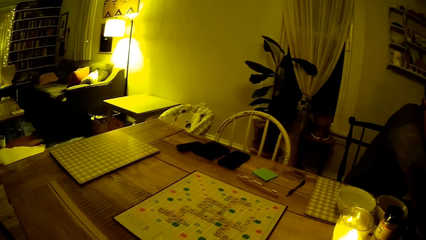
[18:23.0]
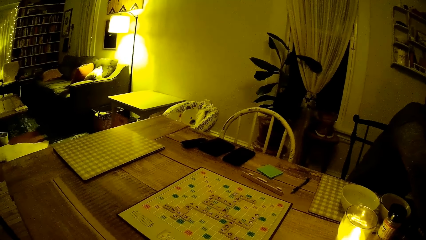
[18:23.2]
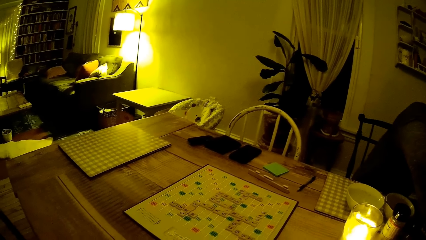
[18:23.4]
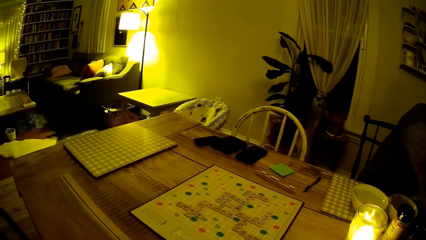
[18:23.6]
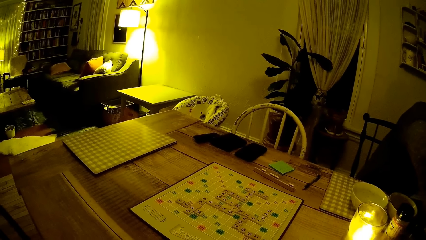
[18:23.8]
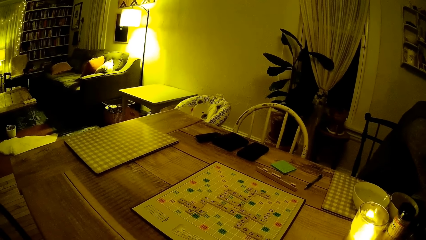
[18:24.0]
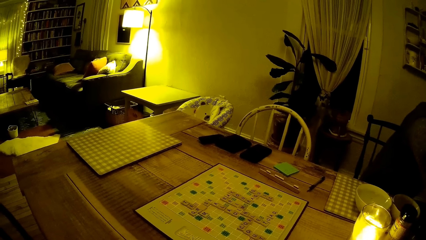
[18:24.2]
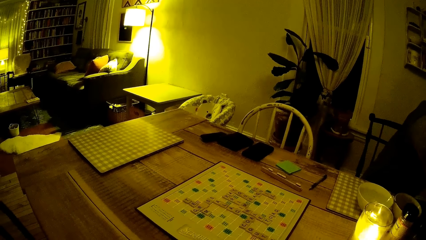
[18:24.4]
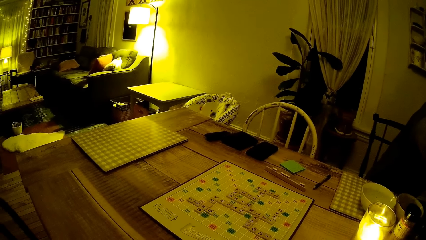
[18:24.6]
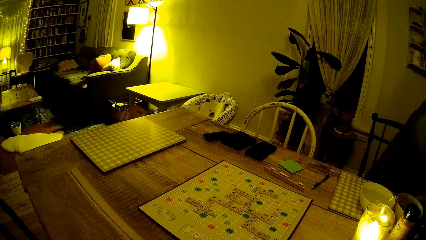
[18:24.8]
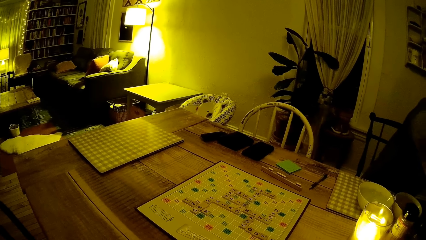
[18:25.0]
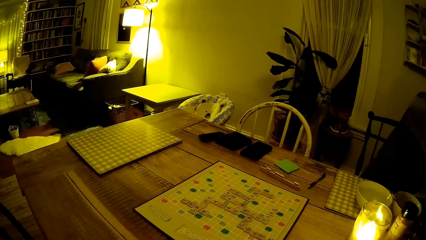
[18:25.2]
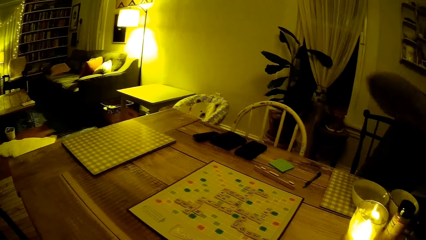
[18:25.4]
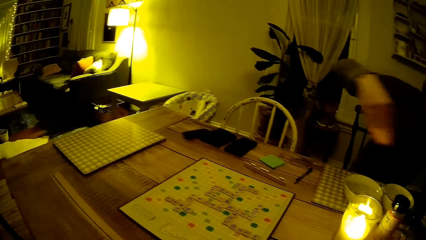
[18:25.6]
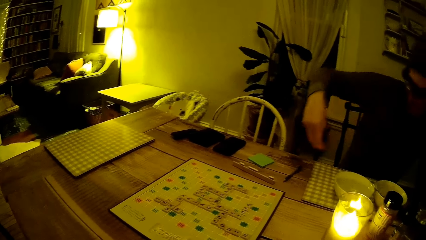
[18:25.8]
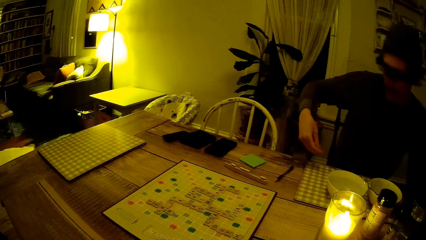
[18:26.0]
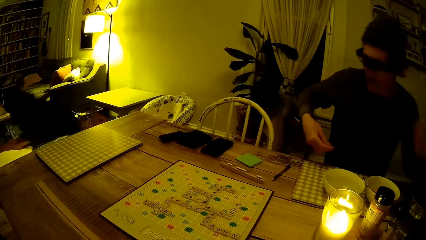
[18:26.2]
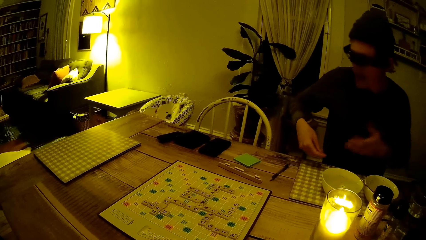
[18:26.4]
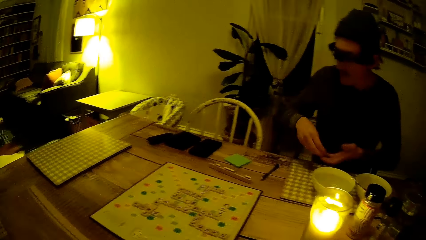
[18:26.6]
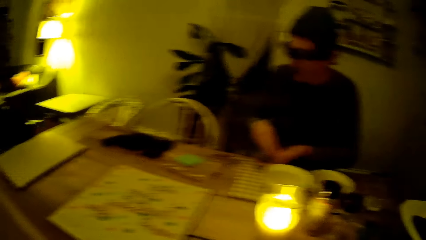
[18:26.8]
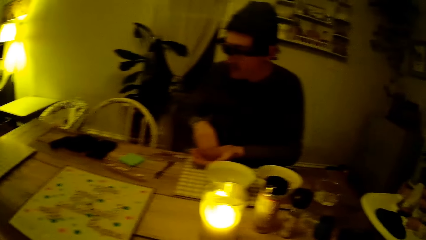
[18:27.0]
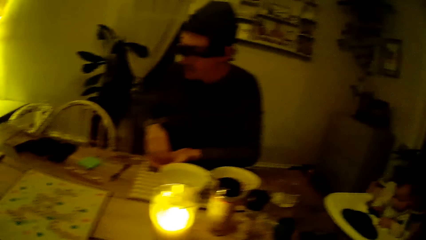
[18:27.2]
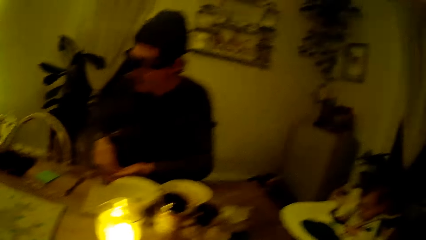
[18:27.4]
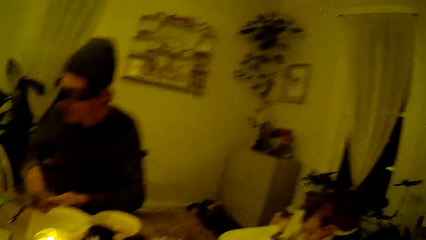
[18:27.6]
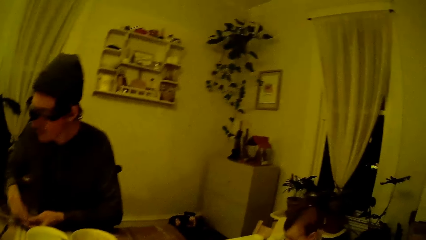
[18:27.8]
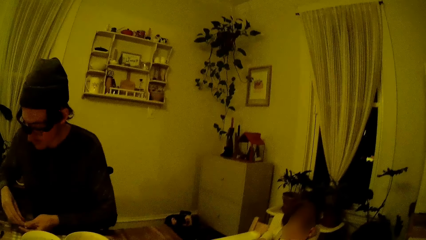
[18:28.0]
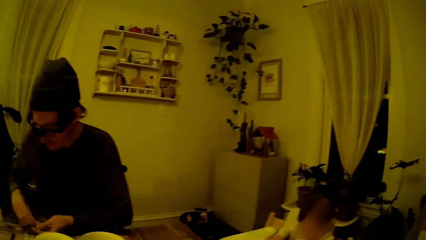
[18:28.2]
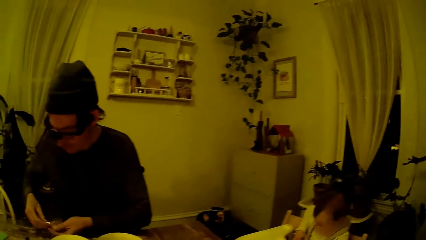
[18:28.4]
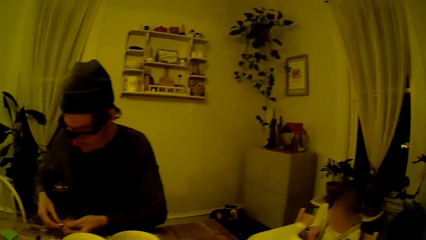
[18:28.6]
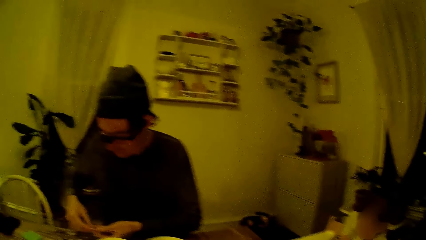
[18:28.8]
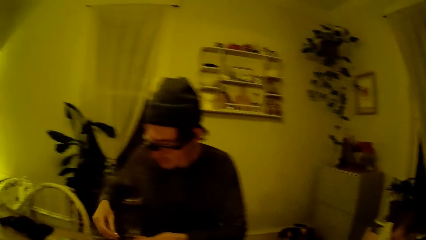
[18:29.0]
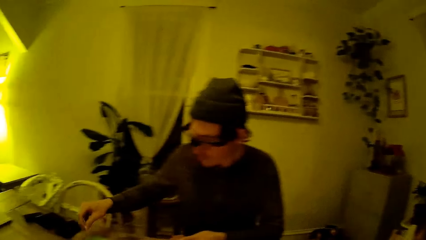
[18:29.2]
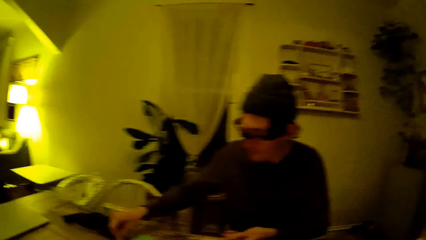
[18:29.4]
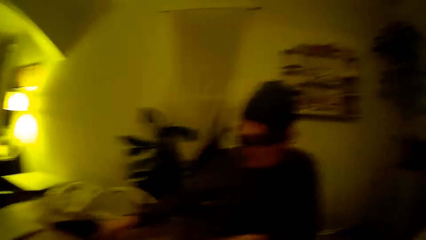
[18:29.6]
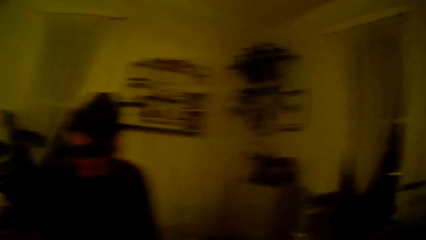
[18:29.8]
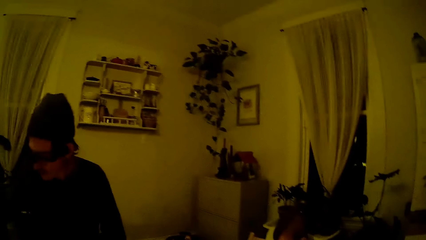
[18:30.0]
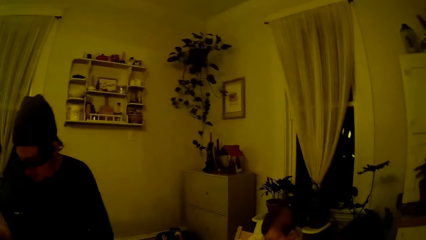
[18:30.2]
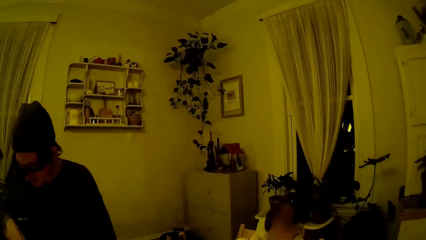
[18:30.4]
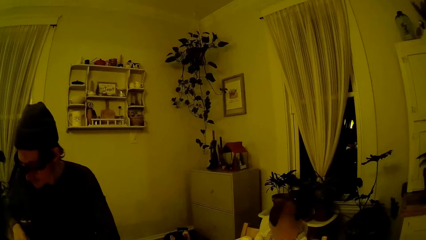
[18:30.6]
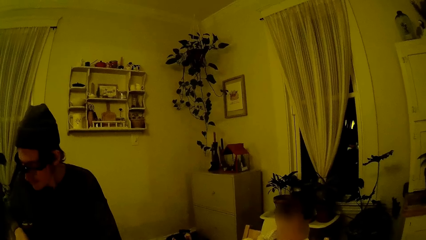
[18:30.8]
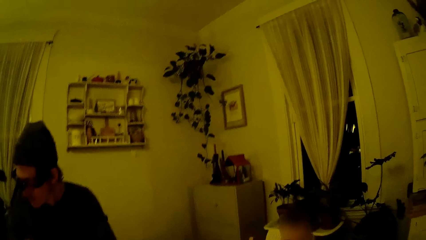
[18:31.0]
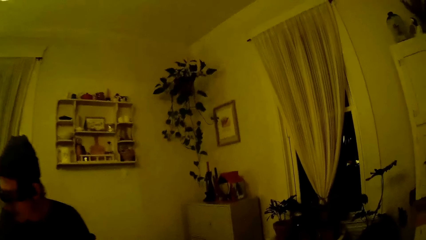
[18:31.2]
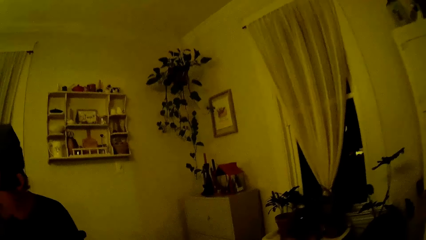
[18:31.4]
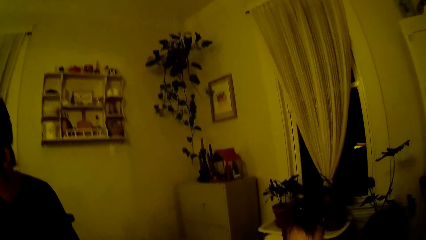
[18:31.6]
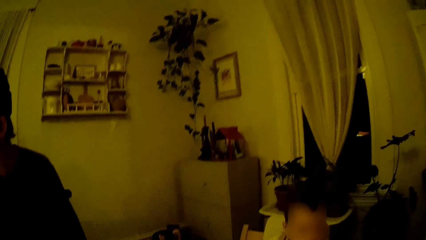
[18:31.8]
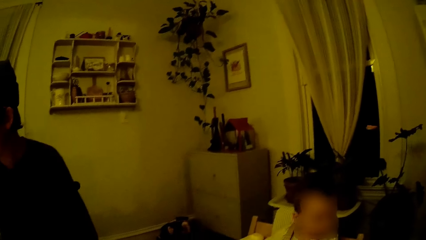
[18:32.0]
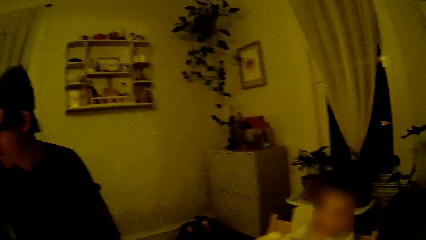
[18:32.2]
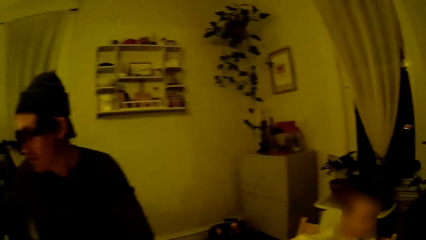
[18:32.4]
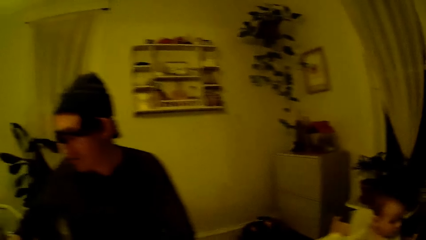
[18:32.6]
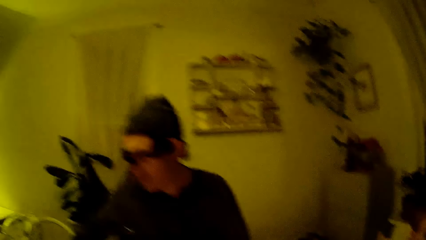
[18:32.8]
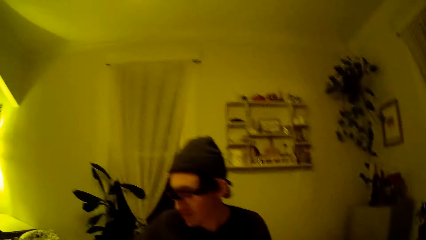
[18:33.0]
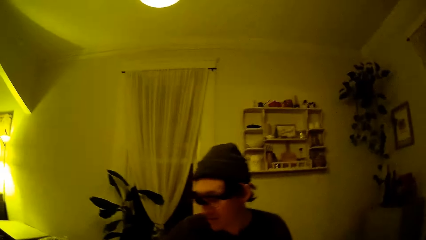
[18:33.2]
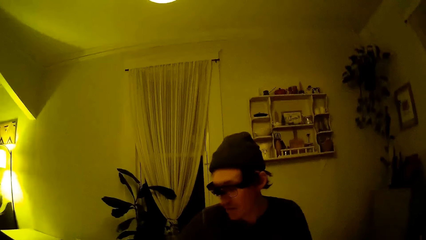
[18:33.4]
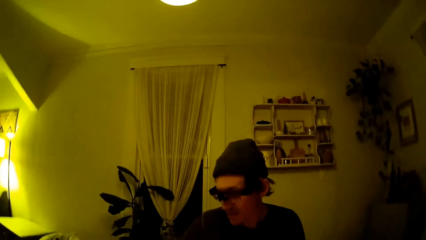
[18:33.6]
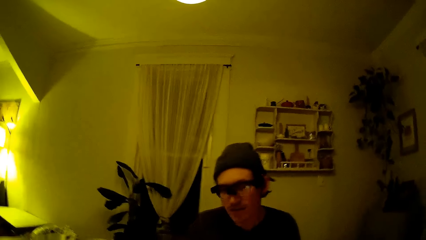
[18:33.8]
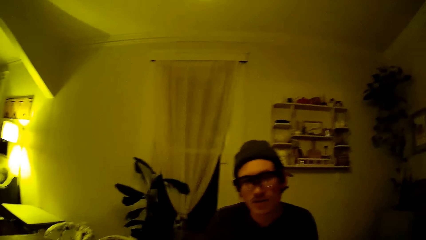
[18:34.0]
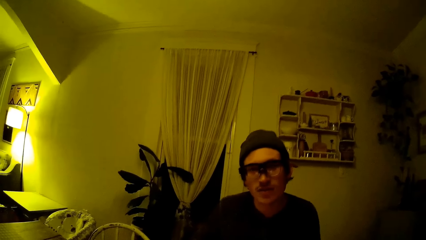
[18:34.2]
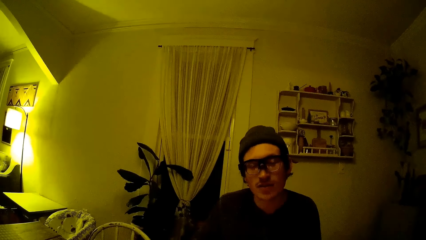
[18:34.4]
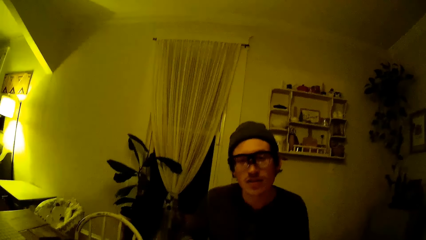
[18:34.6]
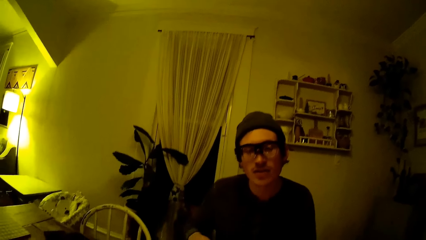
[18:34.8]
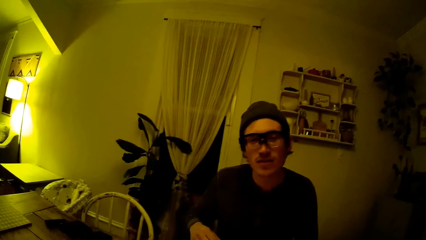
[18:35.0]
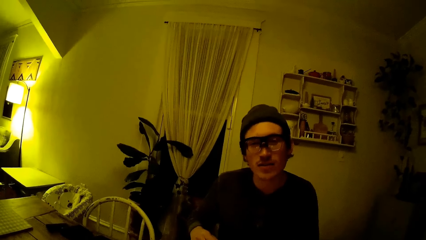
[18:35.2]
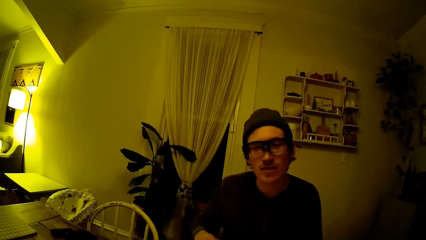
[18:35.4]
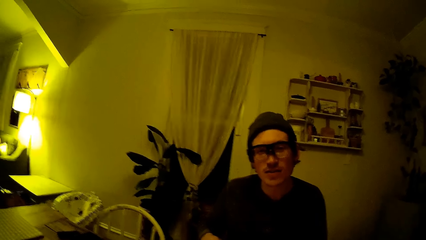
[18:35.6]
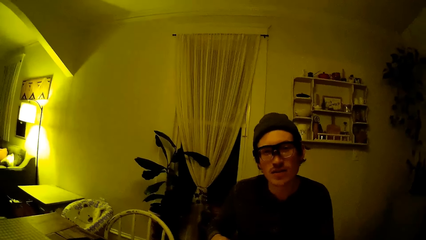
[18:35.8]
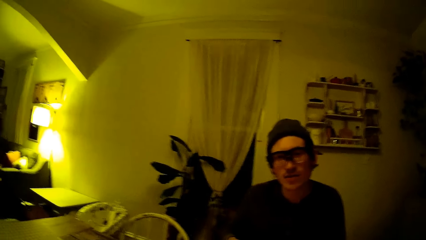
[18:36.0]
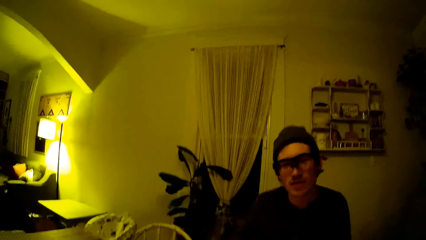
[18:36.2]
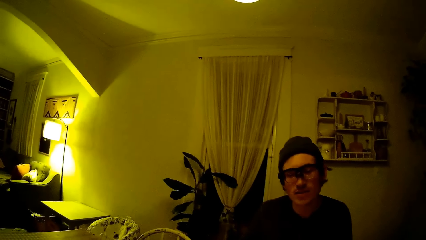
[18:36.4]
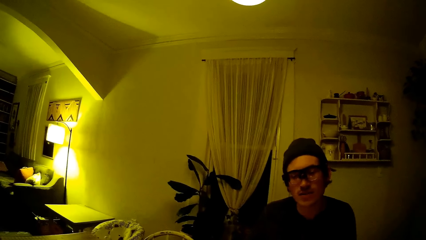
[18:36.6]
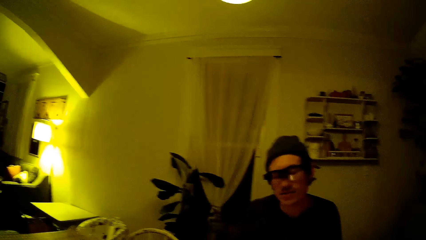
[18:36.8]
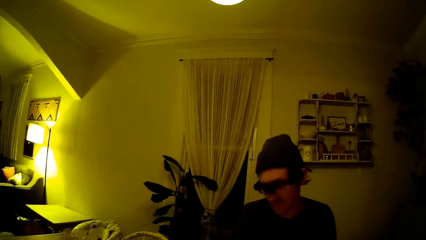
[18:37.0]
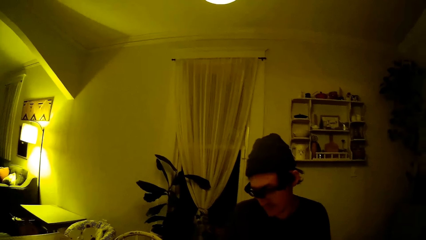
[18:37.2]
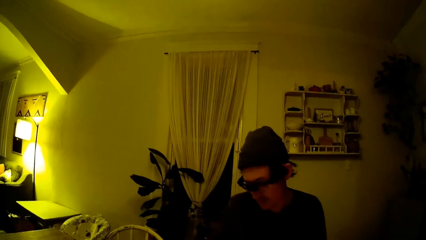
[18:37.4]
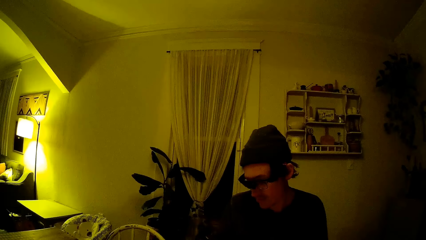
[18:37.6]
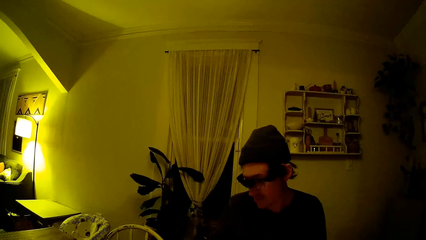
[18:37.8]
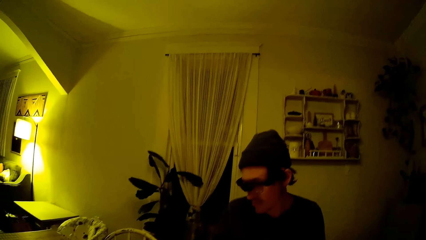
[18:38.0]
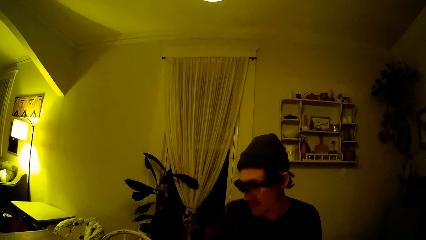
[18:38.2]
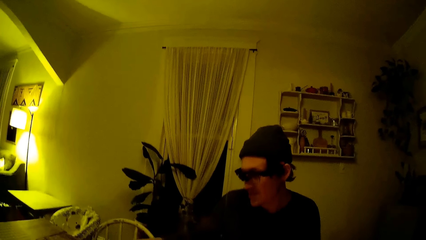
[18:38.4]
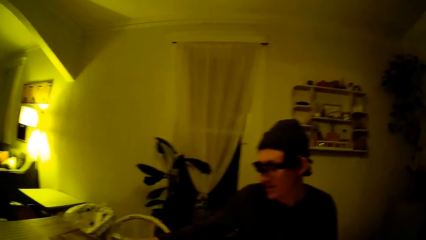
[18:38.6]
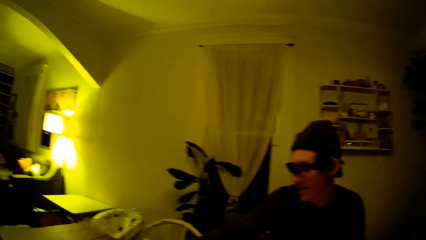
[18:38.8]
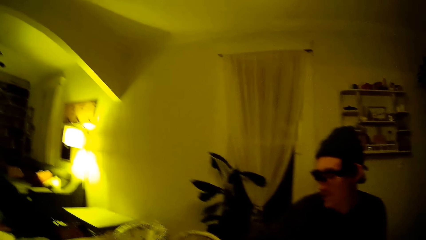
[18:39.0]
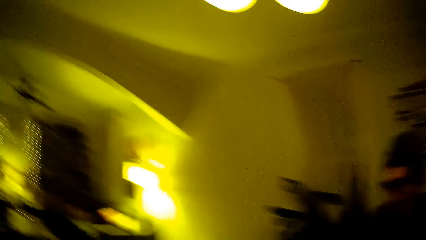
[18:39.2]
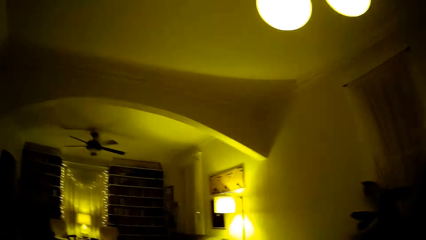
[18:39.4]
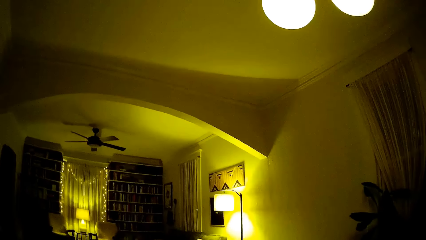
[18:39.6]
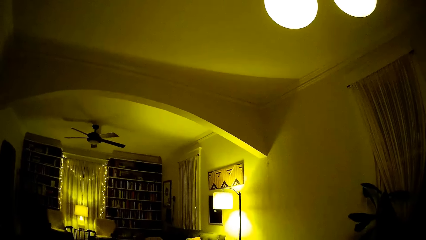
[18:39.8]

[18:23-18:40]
The man puts something in the other hand. The man arranges some scrabble tiles on a rack on the dining table.
